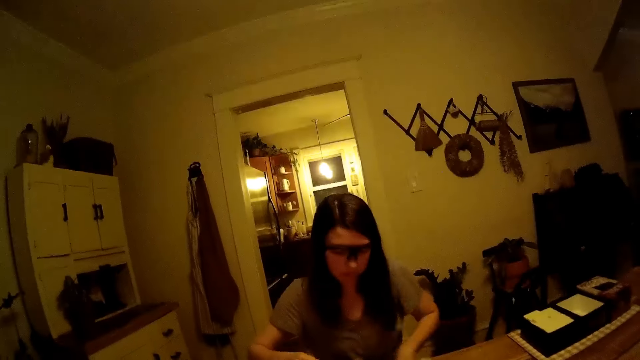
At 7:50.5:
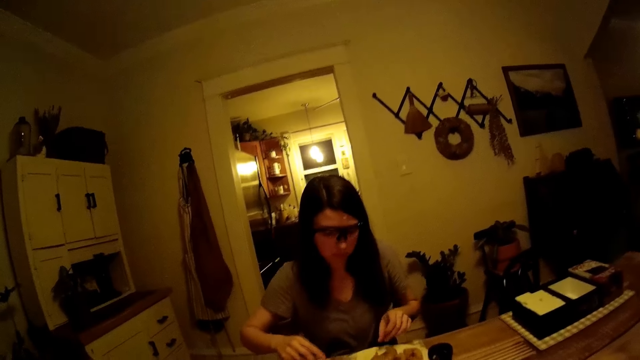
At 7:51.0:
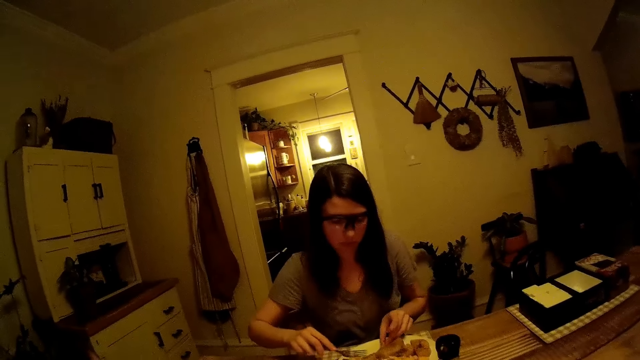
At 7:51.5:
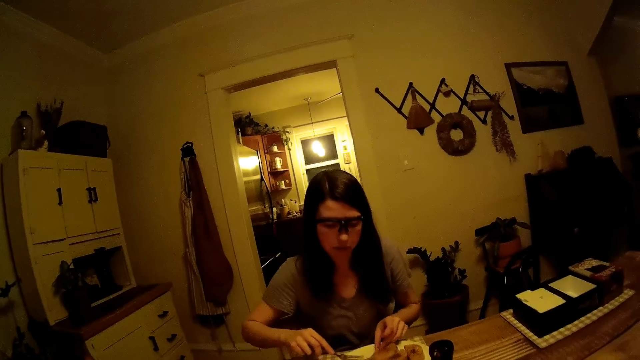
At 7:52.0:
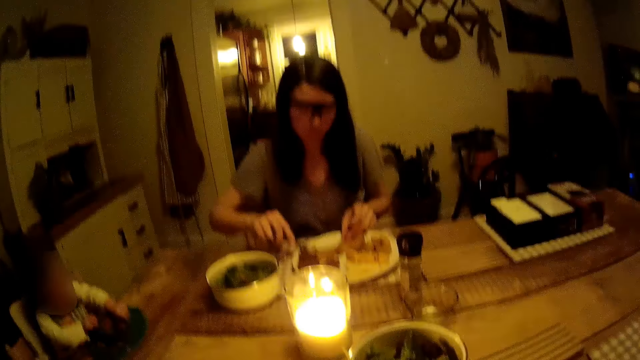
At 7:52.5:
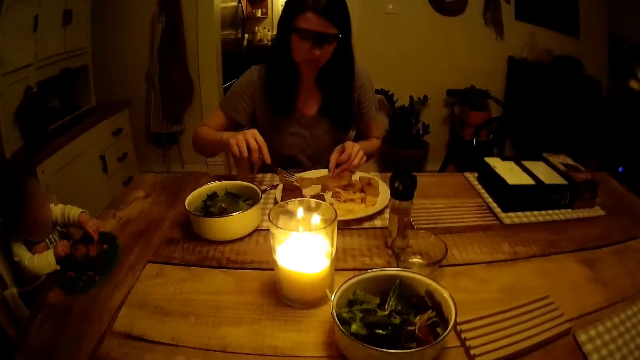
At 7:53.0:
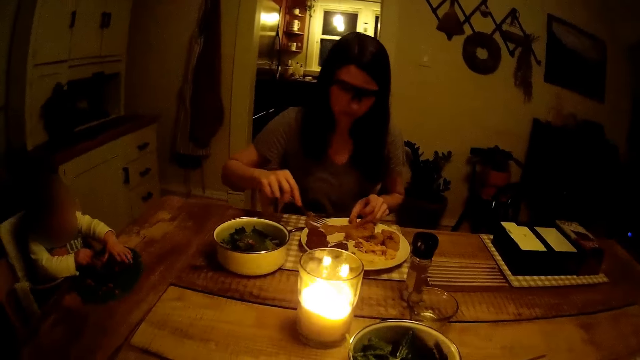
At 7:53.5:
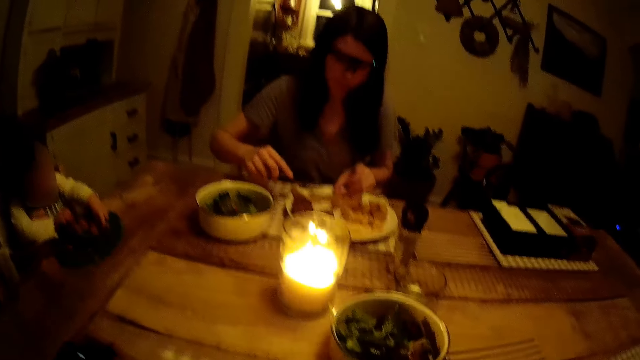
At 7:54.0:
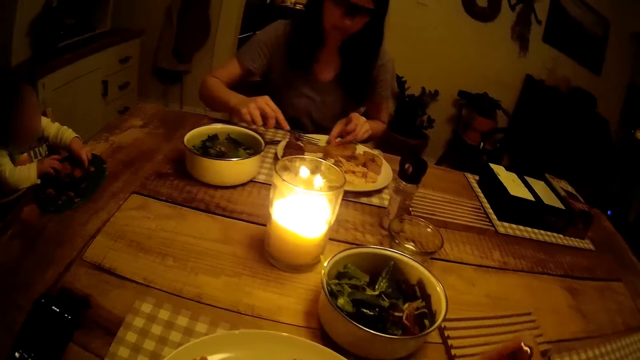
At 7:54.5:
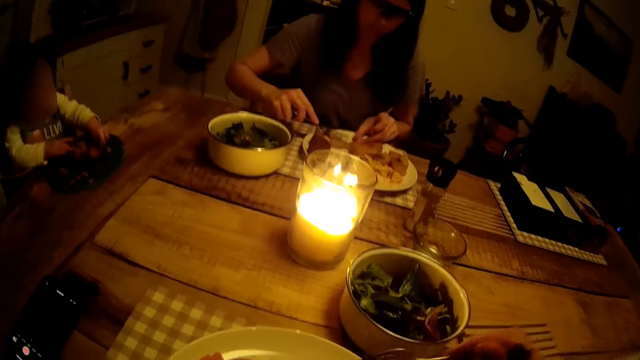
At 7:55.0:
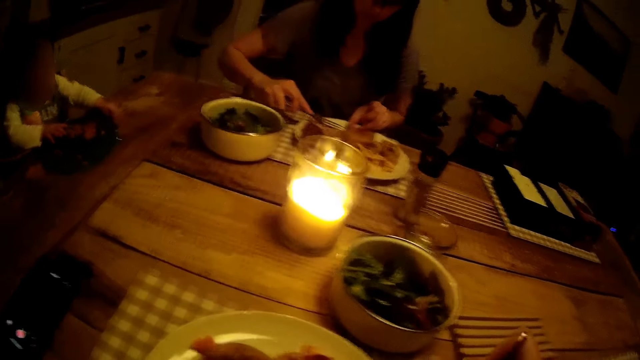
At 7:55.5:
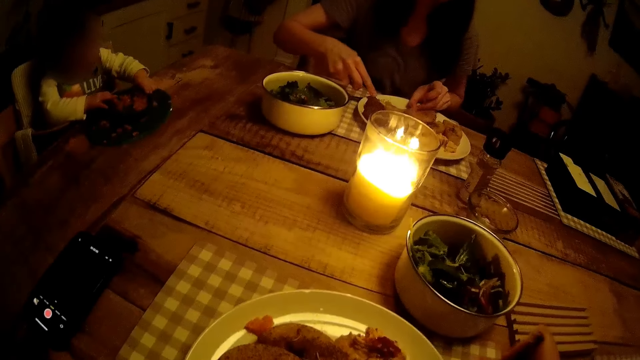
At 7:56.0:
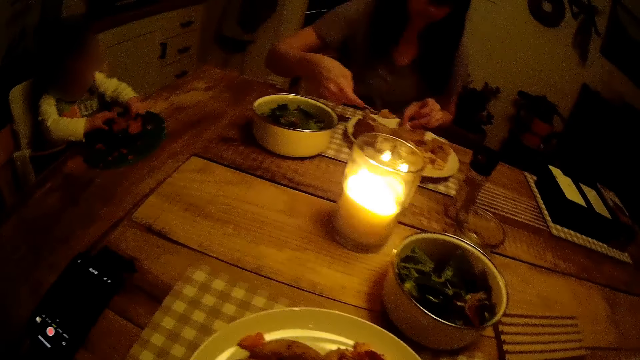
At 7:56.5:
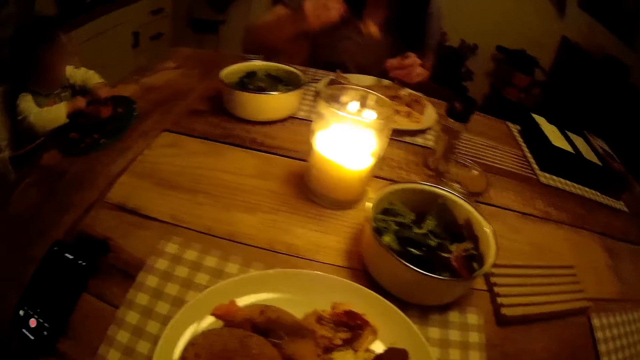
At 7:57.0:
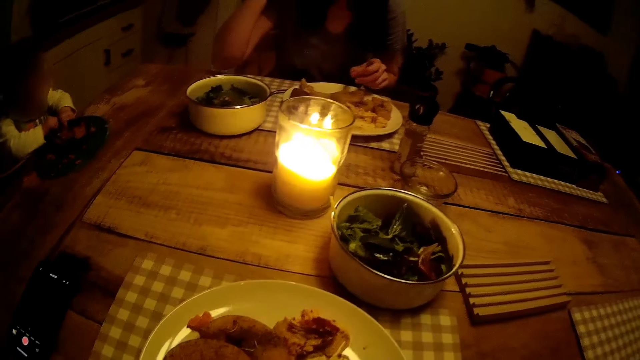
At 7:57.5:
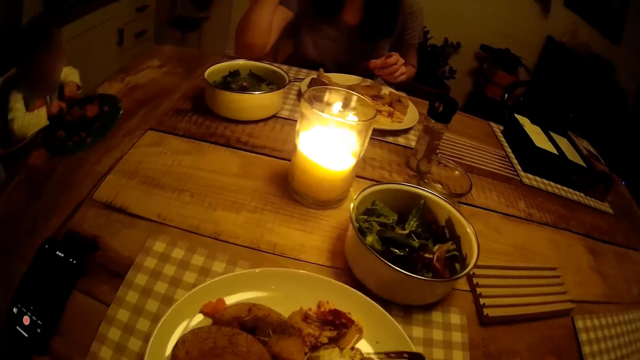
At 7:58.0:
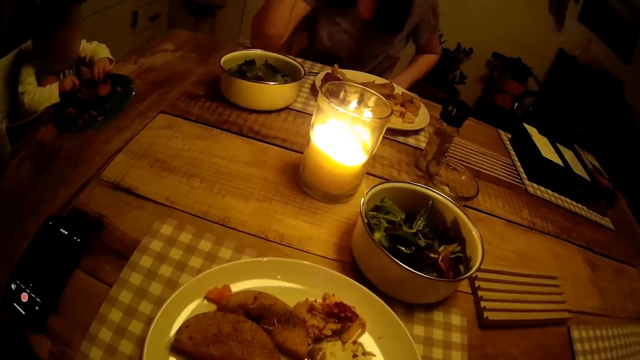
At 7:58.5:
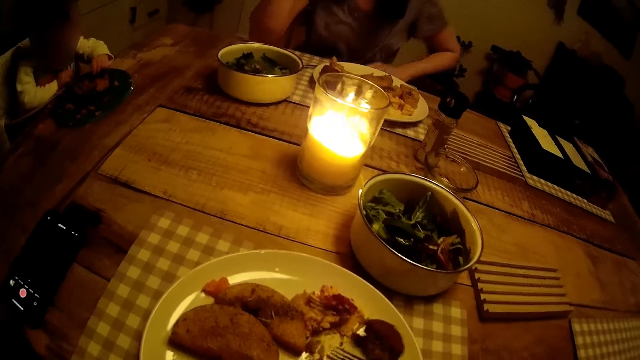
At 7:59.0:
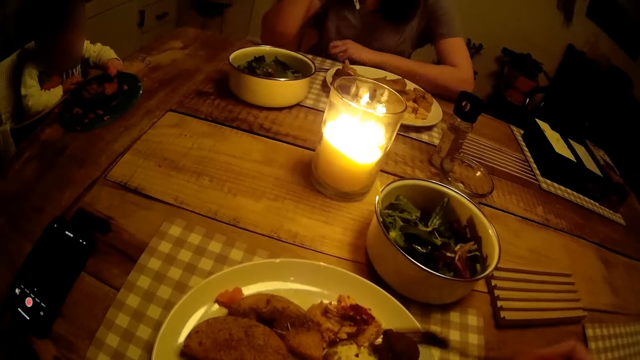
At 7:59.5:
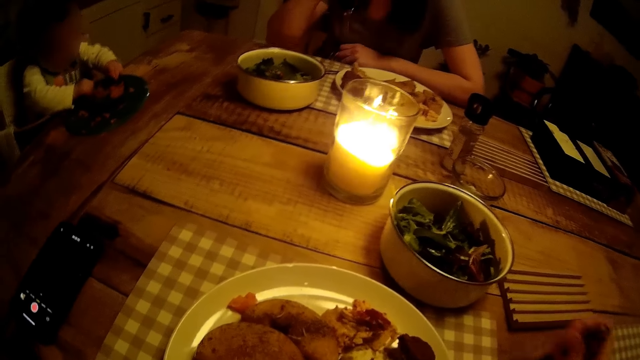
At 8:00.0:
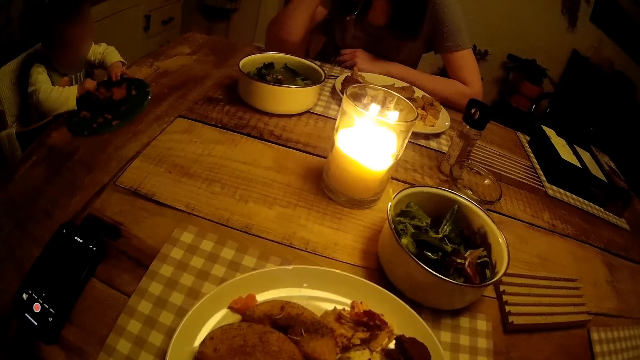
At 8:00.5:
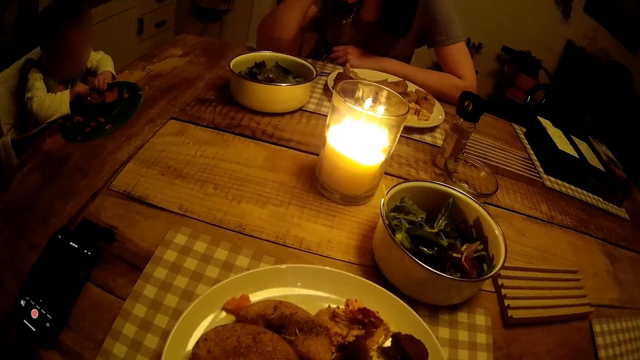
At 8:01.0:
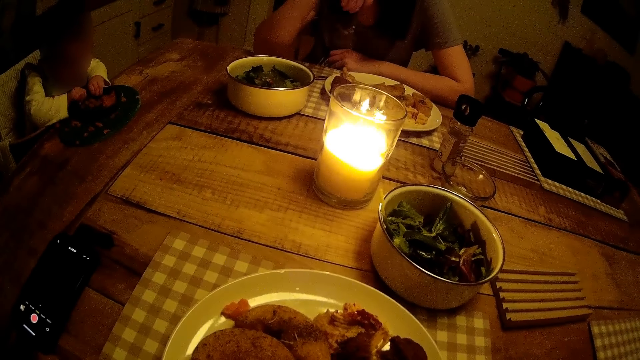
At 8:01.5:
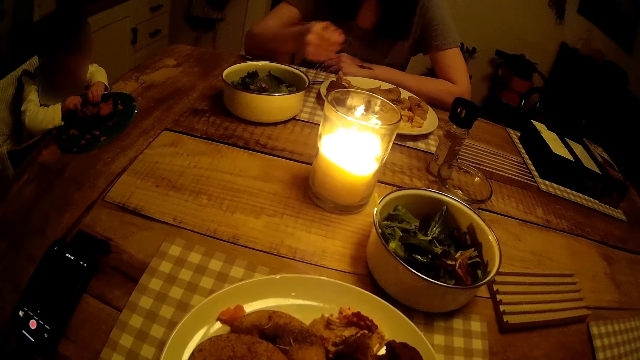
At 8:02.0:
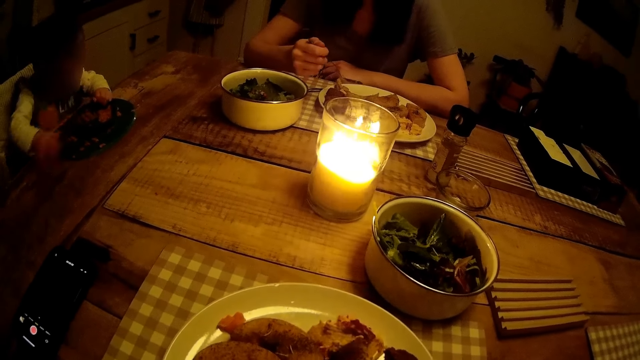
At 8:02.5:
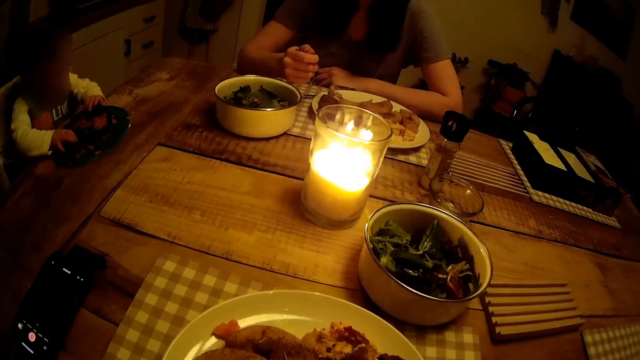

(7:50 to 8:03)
The woman moves a meal on the plate on the table with the fork in her right hand. The woman picks the meal from the plate on the table with the fork in her right hand. The camera wearer holds the fork. He moves the meal in the plate on the table with the fork in his right hand. The woman holds the cloth with her left hand. The camera wearer eats food.

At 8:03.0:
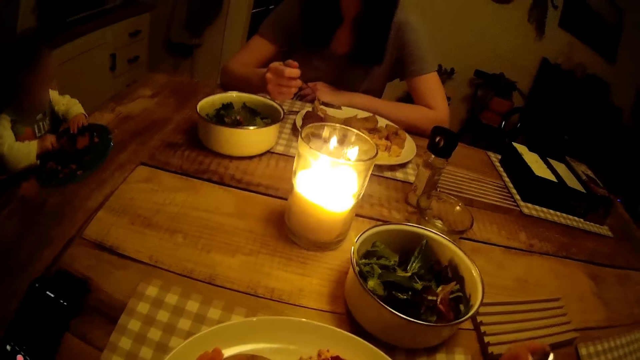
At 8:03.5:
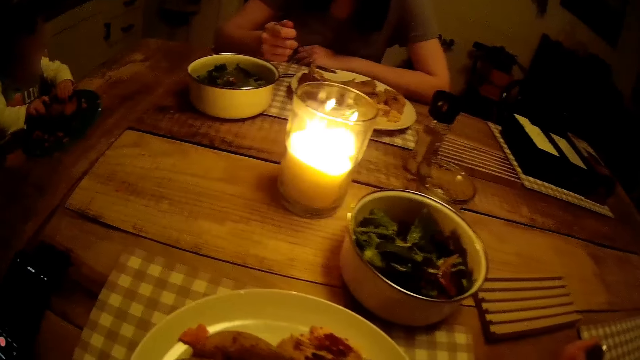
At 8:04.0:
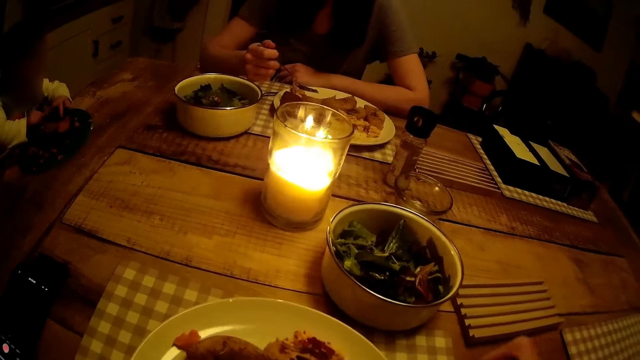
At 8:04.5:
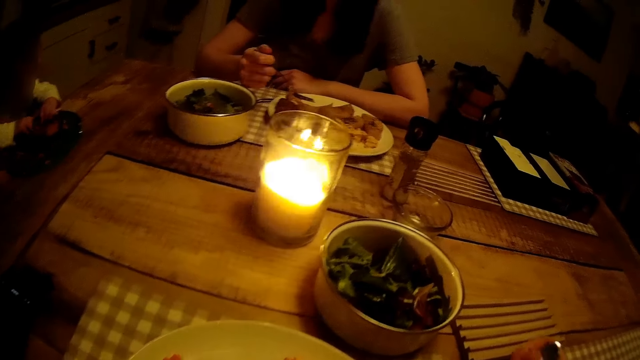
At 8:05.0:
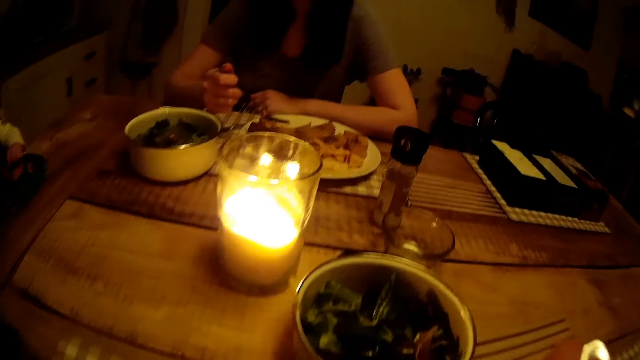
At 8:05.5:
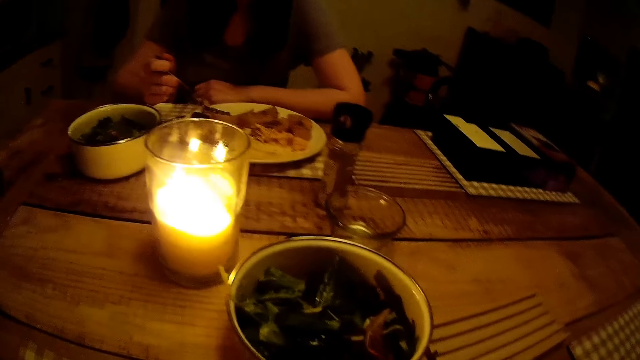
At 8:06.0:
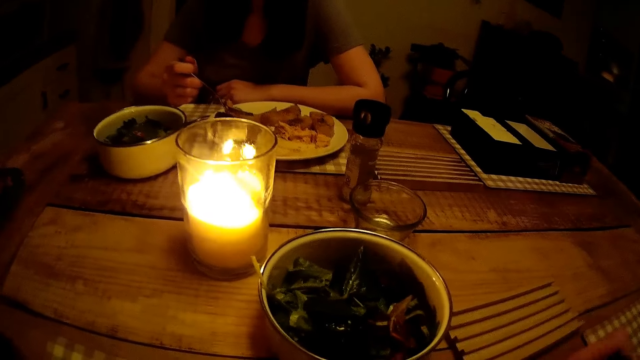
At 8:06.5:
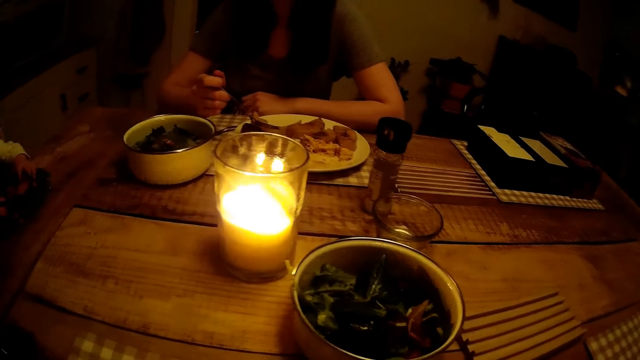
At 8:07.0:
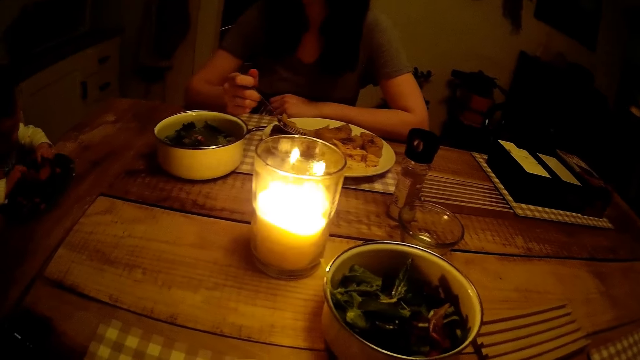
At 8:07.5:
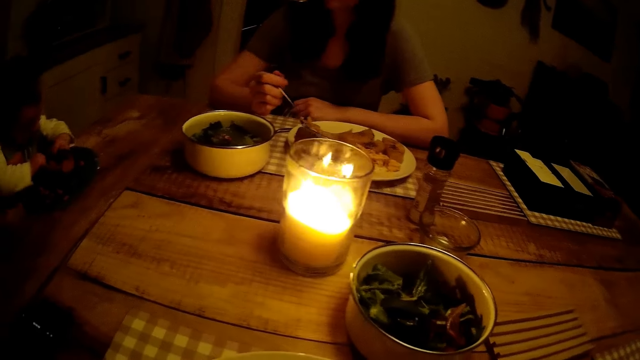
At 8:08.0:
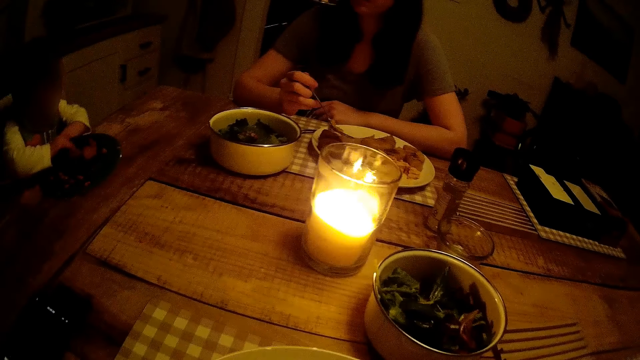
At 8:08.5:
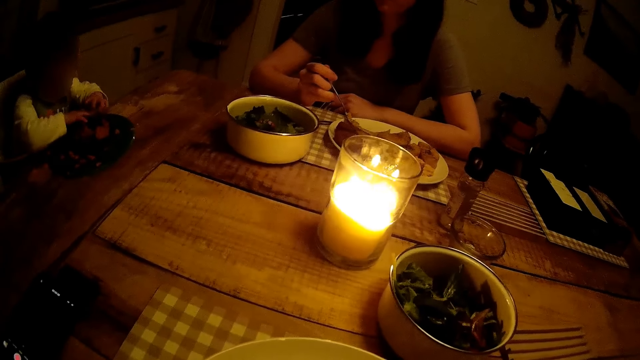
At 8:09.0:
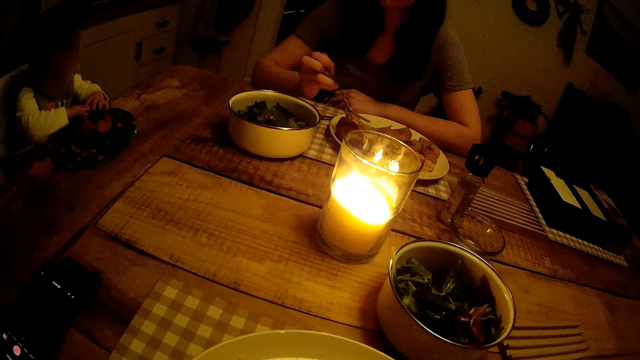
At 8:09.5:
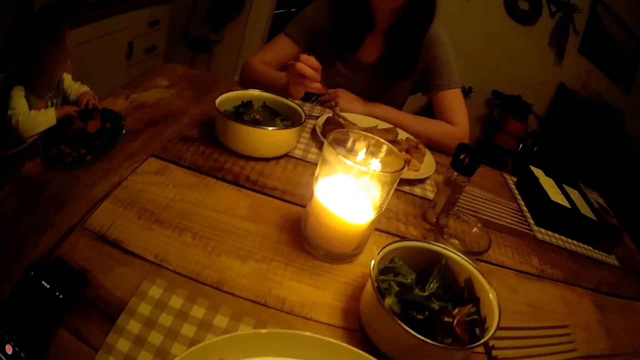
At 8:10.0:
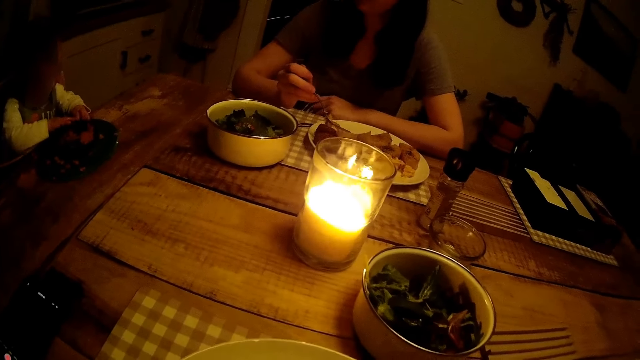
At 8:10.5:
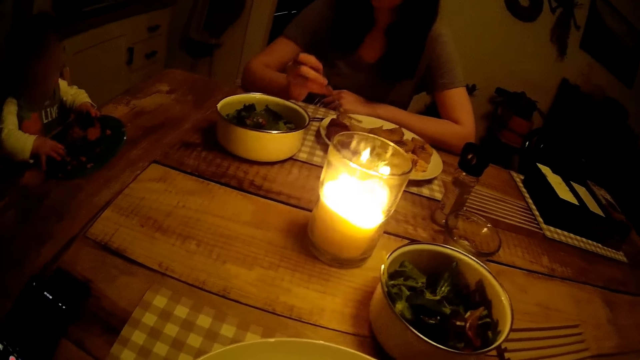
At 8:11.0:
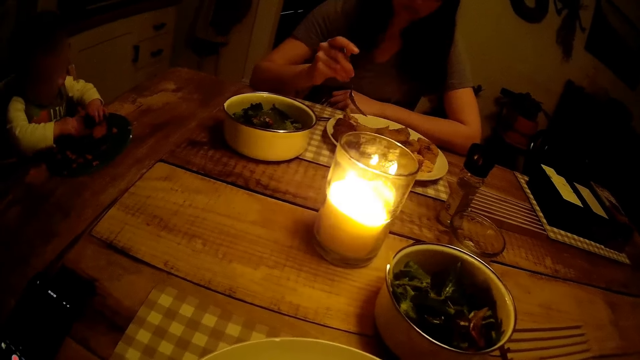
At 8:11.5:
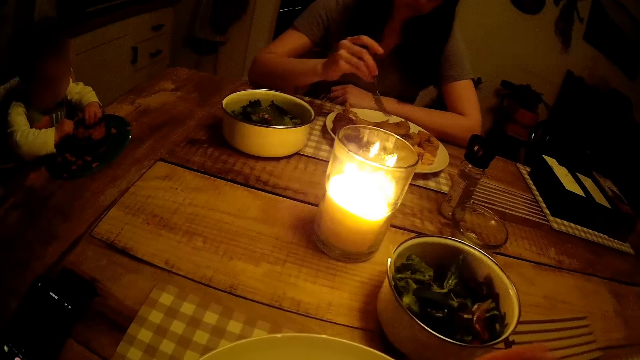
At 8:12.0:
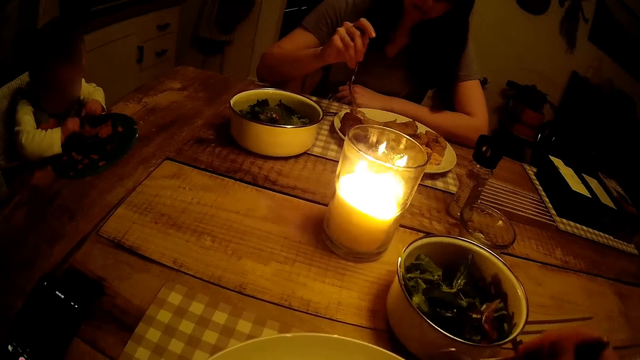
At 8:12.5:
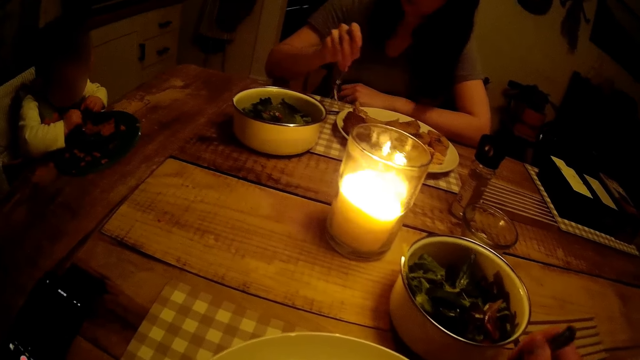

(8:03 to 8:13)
A lady holds the spoon. The camera wearer looks around the room.
